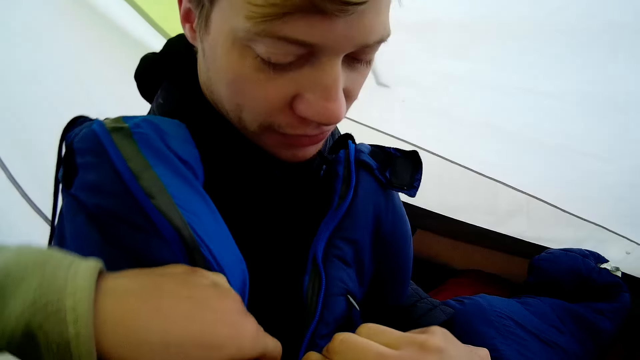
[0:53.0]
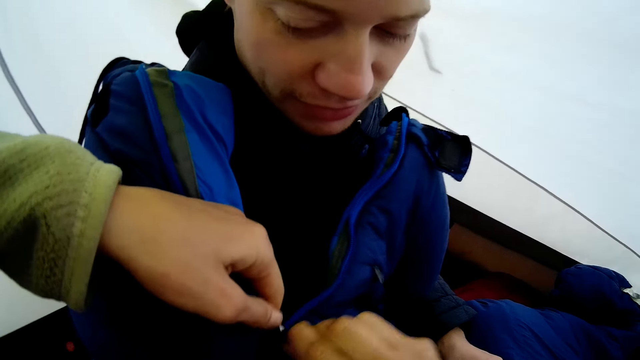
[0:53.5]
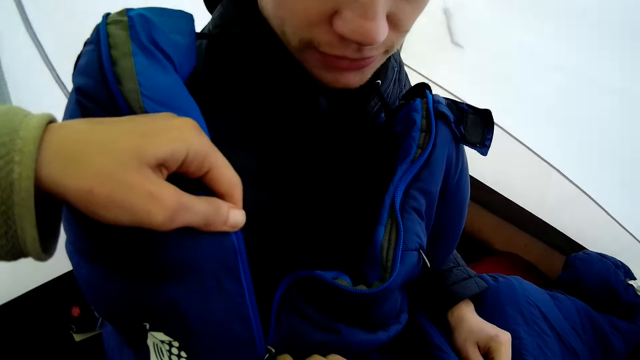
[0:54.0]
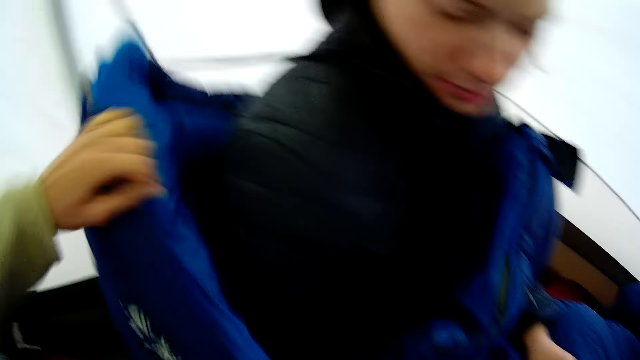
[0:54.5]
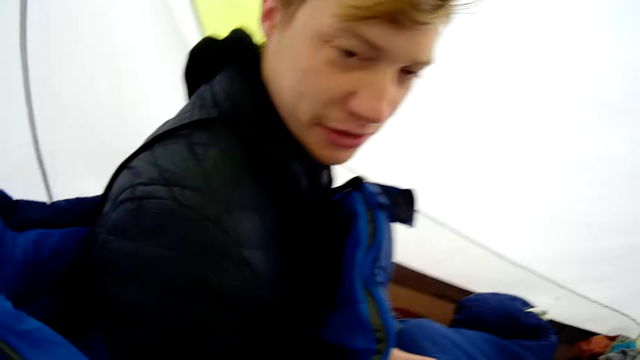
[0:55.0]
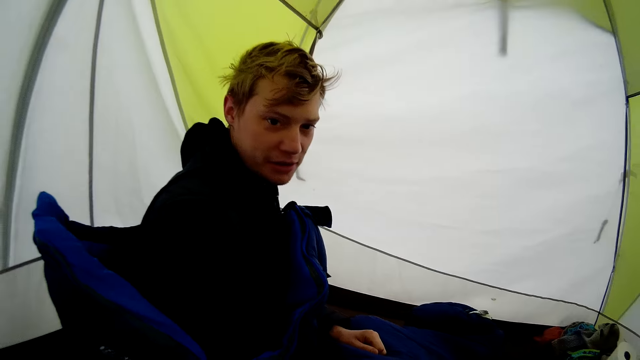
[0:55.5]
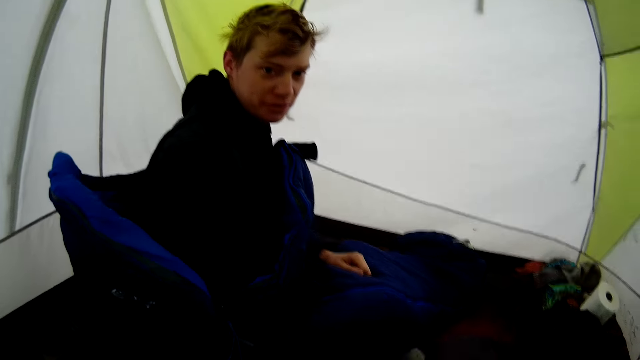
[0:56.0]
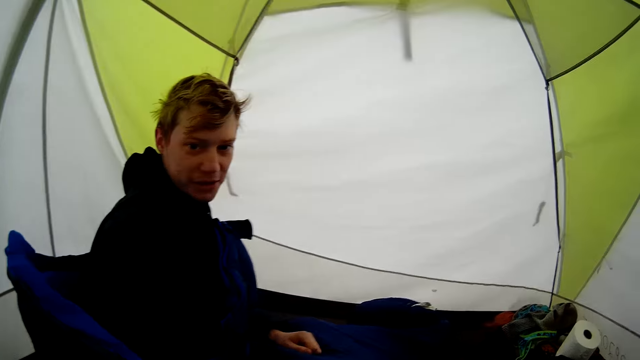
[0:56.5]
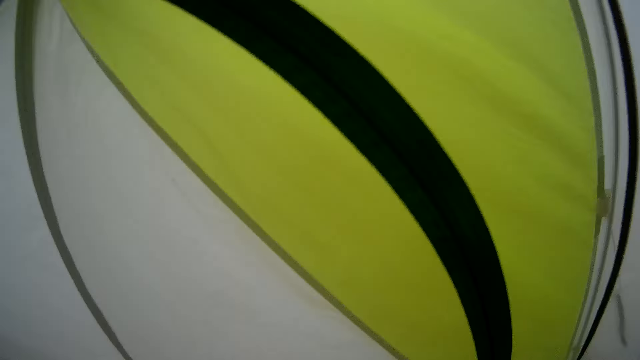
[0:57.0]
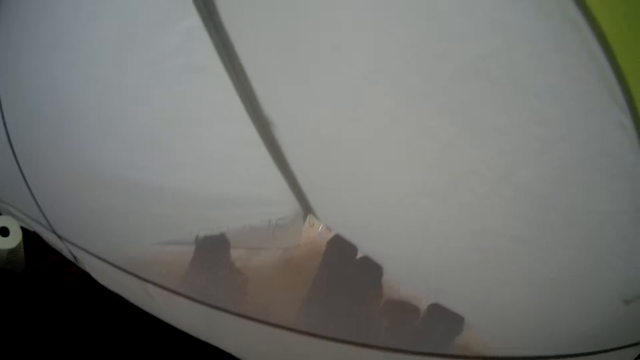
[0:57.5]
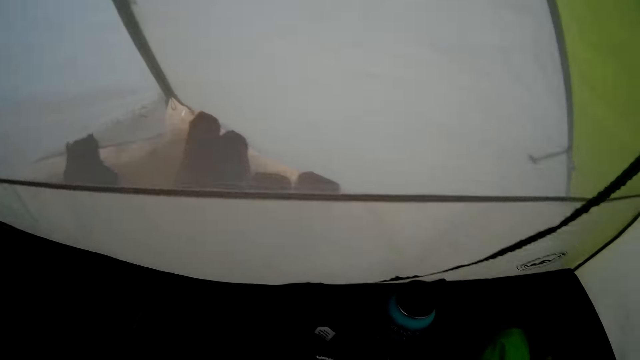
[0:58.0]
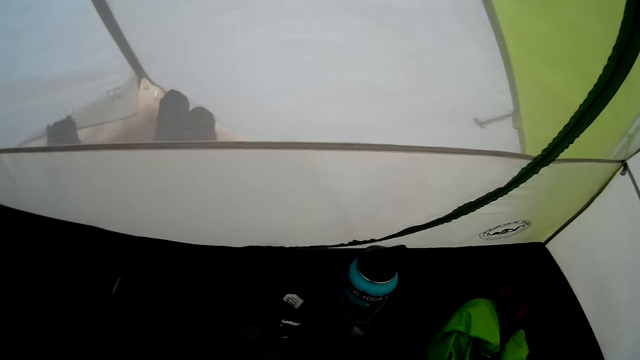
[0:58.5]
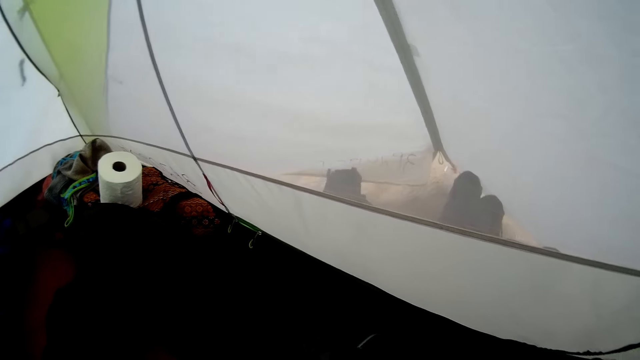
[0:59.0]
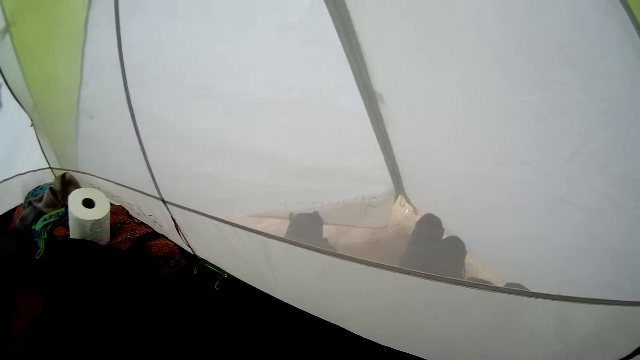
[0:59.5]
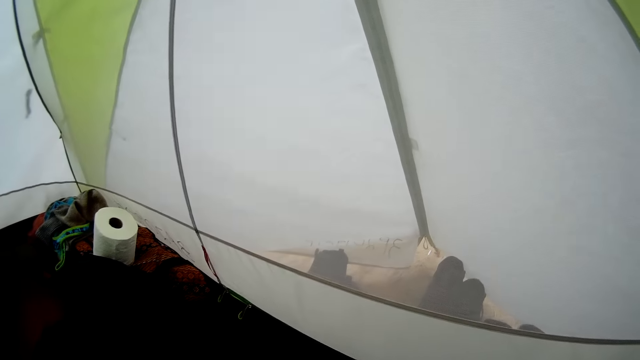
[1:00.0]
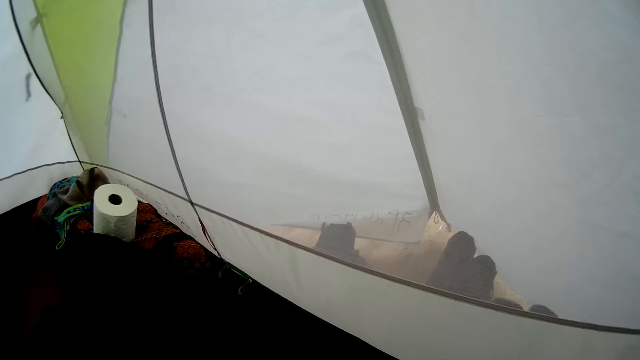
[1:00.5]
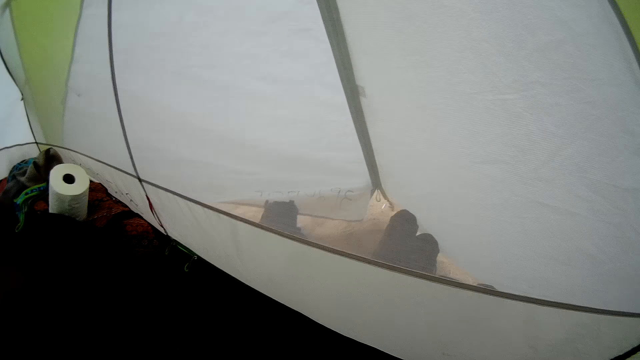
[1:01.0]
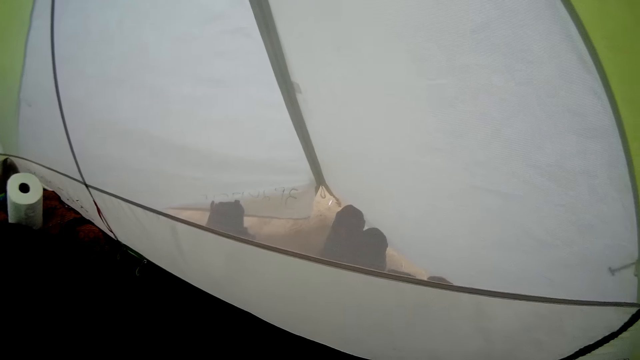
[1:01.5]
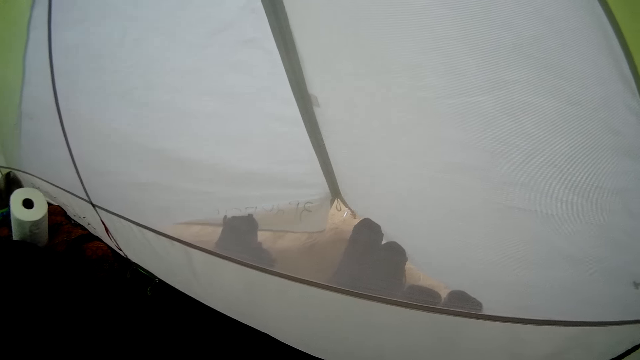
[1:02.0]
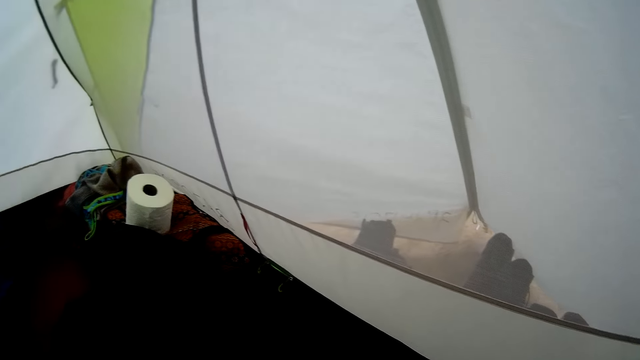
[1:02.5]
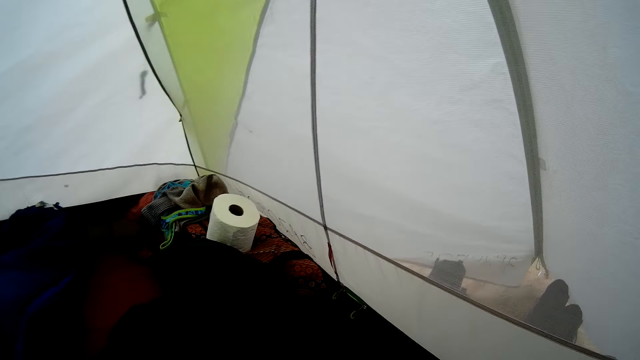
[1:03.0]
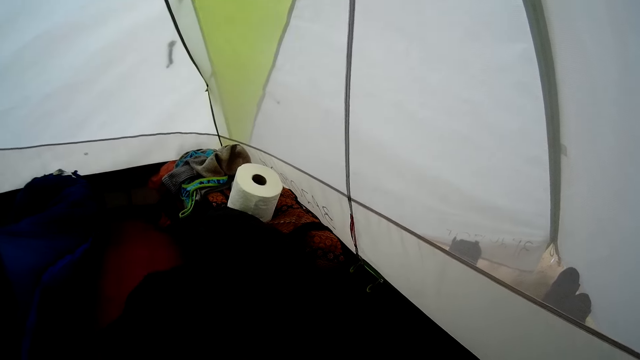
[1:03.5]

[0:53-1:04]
The camera wearer opens the cloth. They look around the tent.

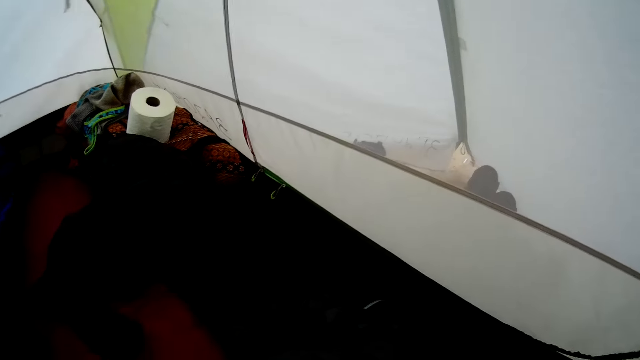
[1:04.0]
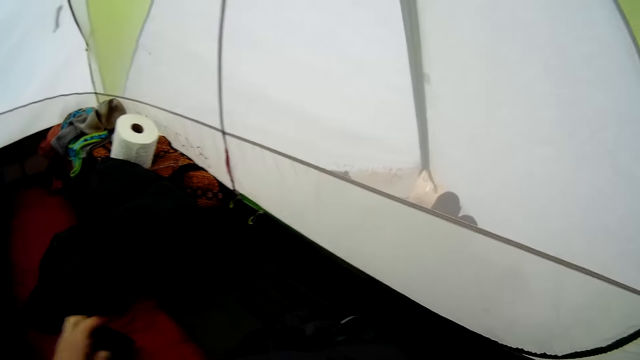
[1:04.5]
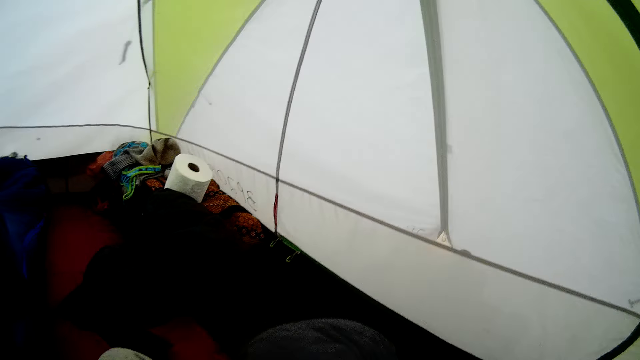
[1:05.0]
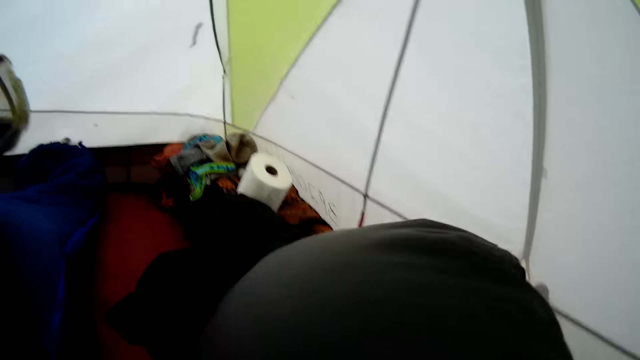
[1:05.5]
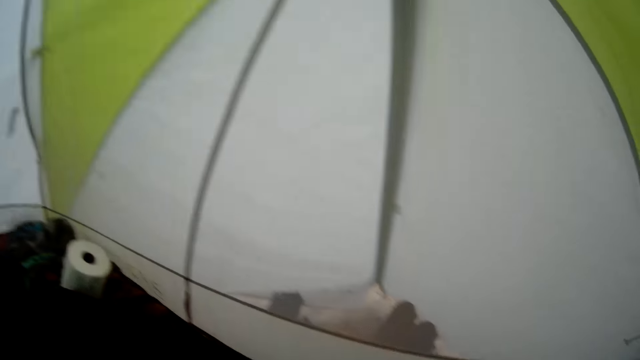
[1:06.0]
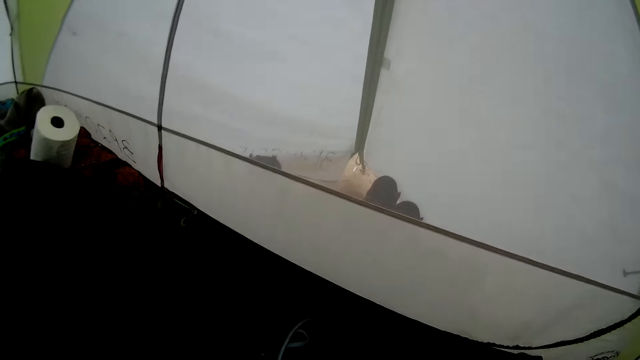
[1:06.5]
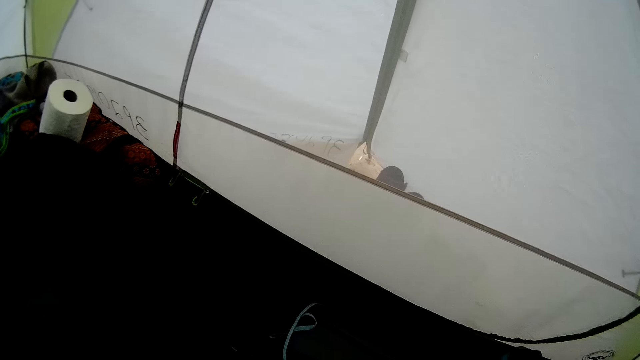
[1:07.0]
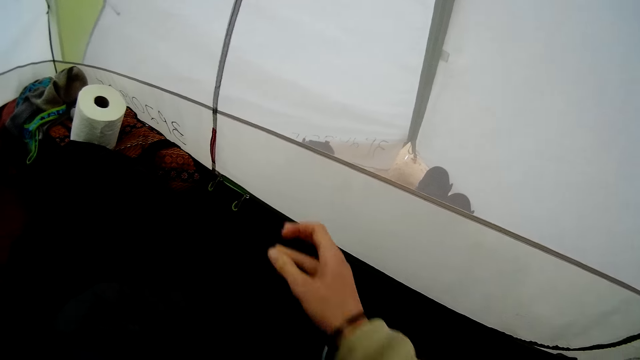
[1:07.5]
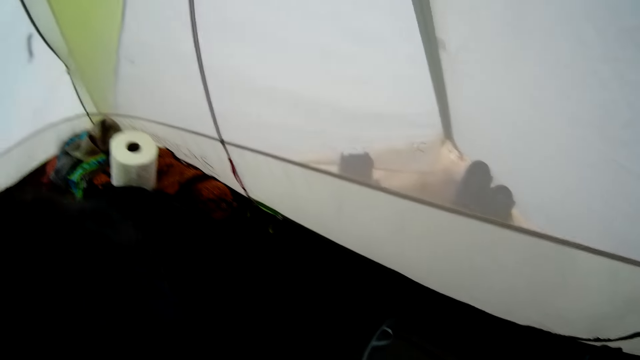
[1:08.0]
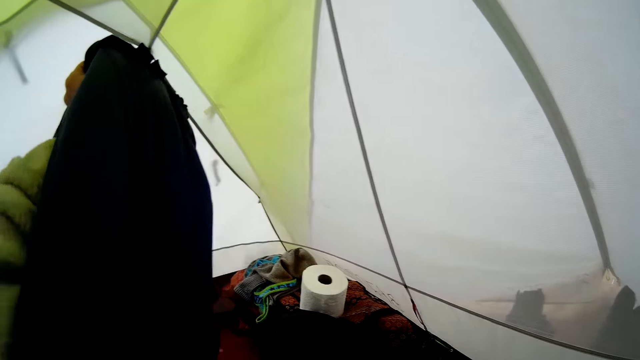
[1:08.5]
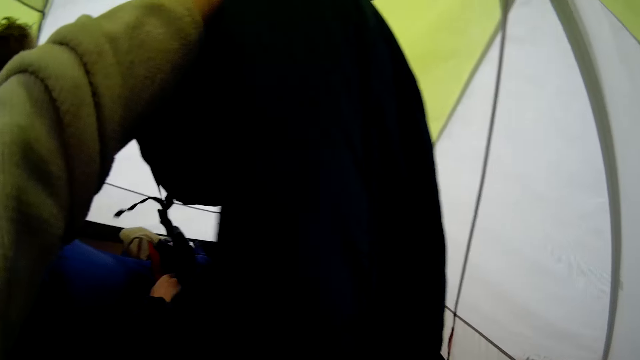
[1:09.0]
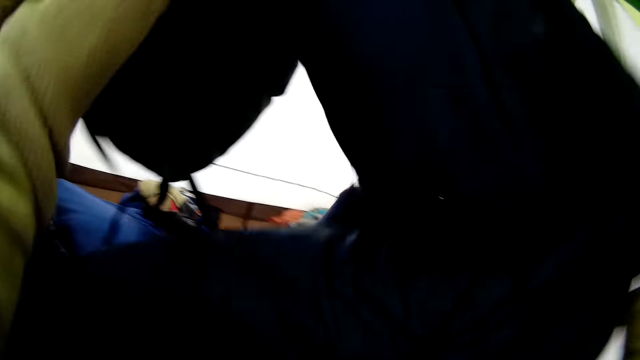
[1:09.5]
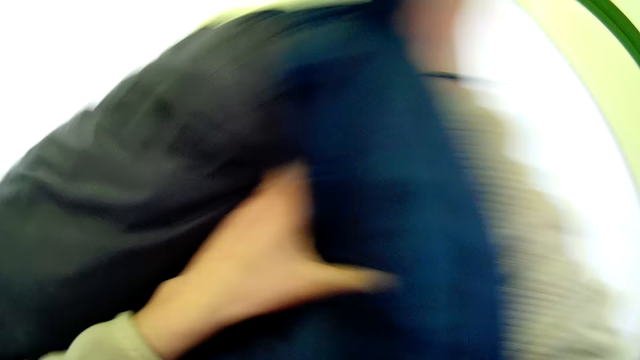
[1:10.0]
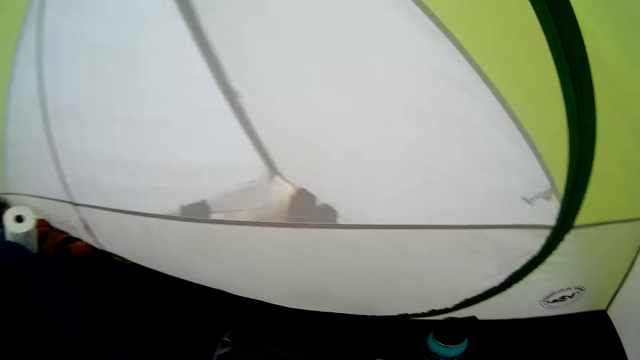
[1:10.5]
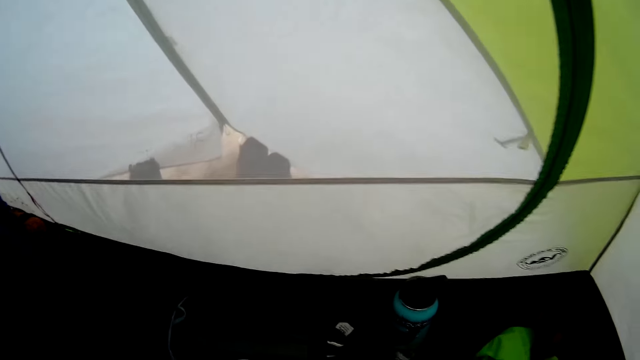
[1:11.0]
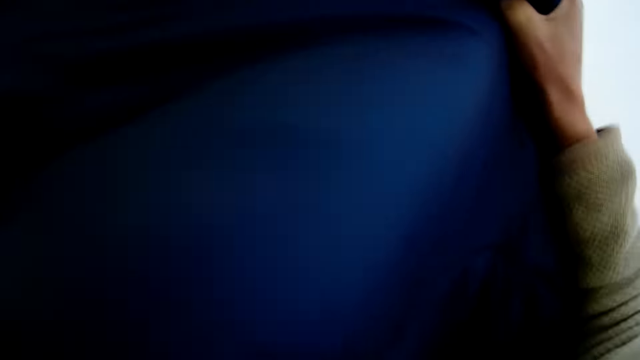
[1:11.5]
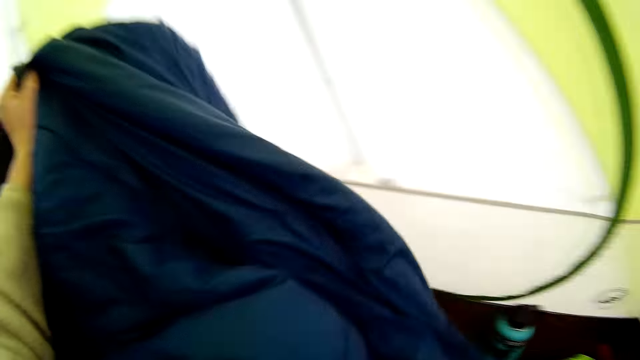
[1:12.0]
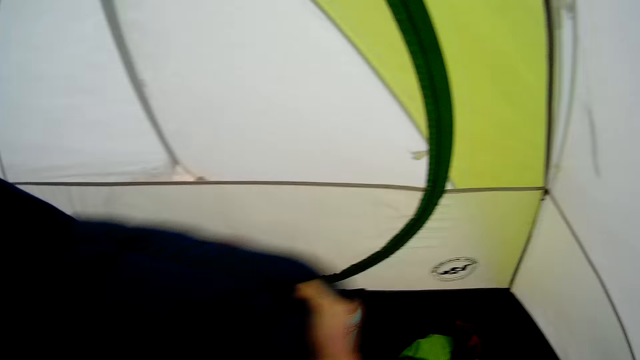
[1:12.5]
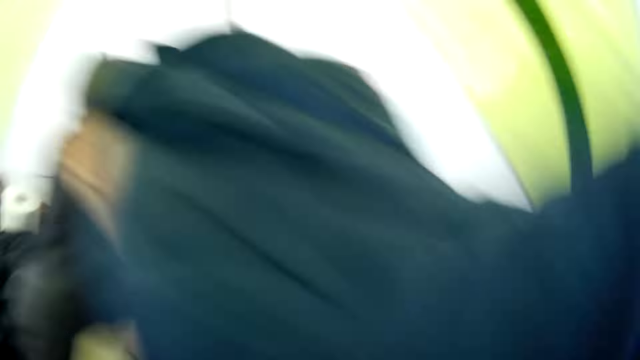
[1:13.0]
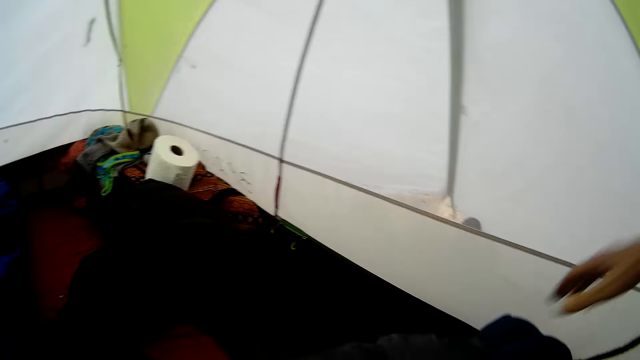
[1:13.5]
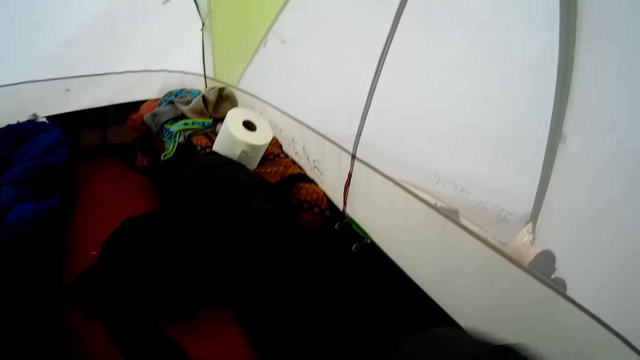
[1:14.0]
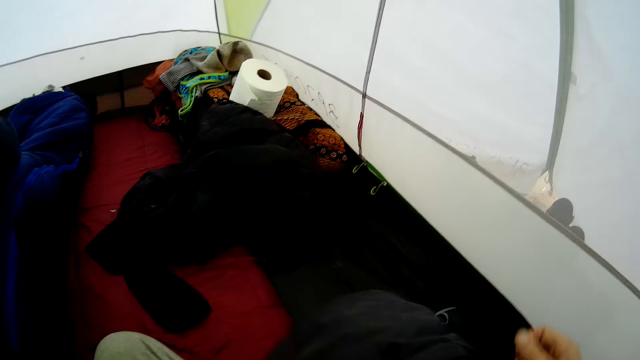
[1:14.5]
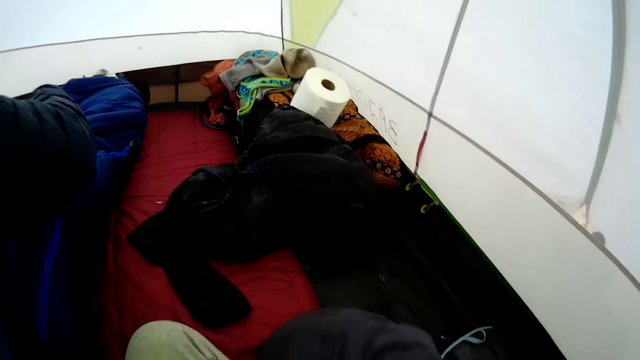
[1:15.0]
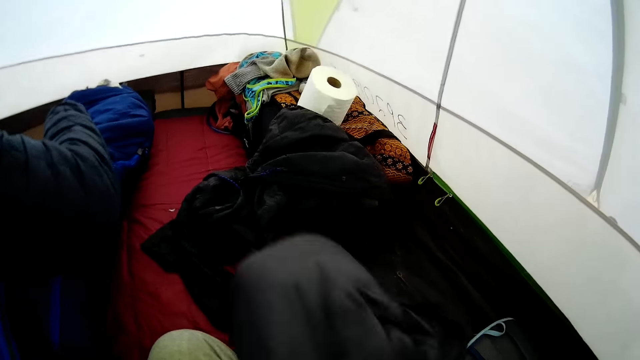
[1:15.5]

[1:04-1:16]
The camera wearer holds the bag. They fold the bag.
